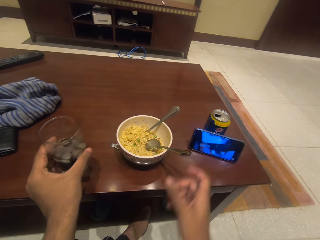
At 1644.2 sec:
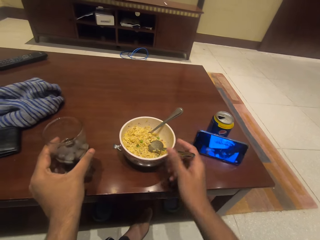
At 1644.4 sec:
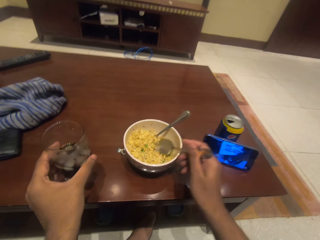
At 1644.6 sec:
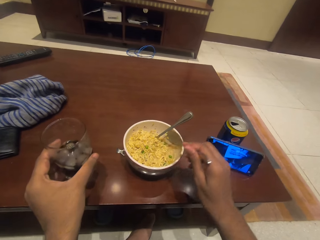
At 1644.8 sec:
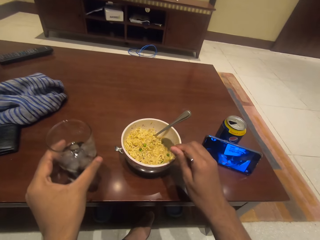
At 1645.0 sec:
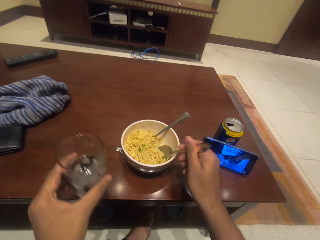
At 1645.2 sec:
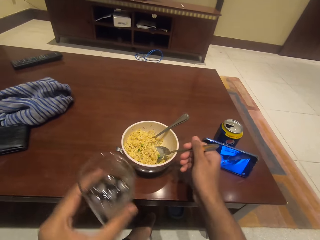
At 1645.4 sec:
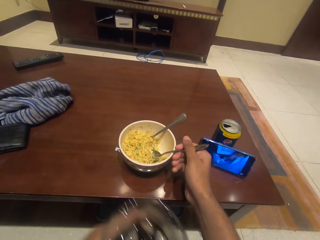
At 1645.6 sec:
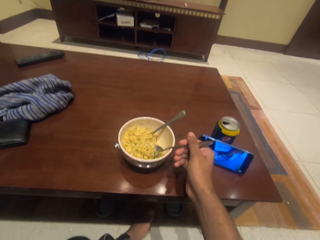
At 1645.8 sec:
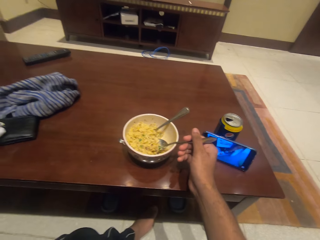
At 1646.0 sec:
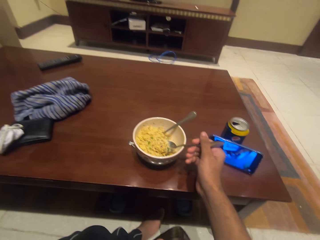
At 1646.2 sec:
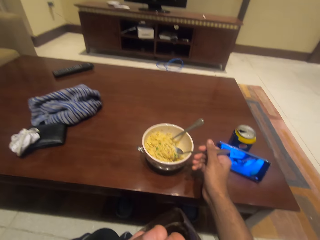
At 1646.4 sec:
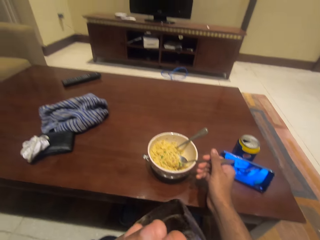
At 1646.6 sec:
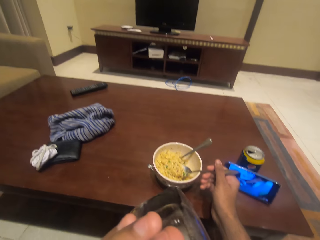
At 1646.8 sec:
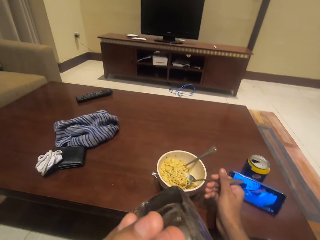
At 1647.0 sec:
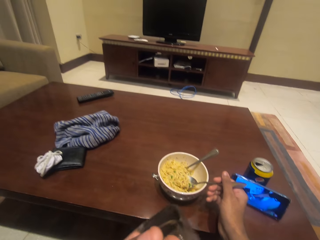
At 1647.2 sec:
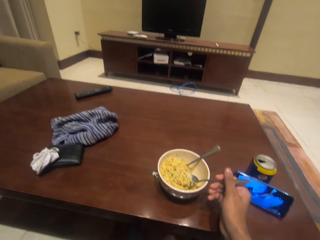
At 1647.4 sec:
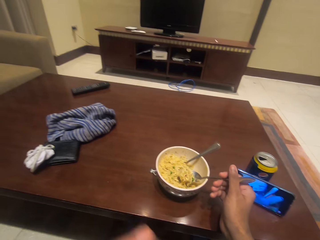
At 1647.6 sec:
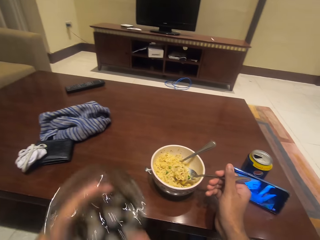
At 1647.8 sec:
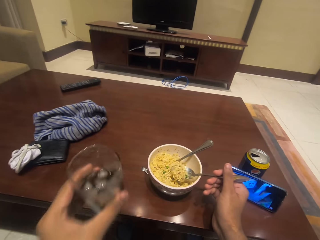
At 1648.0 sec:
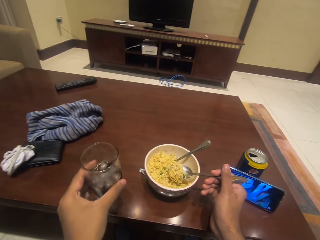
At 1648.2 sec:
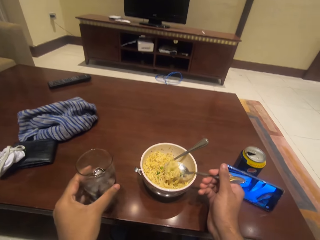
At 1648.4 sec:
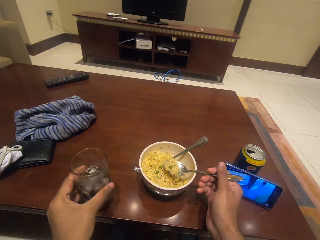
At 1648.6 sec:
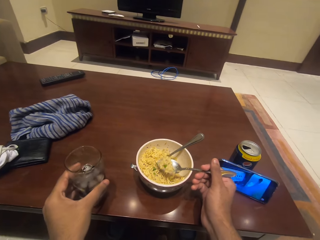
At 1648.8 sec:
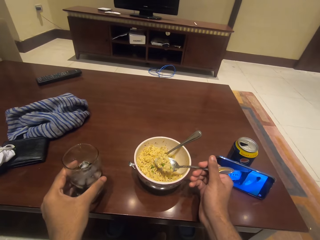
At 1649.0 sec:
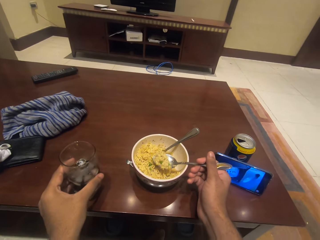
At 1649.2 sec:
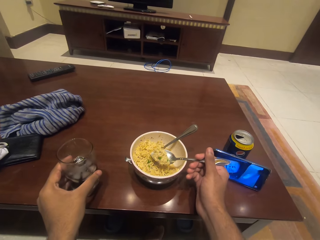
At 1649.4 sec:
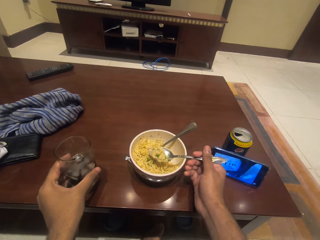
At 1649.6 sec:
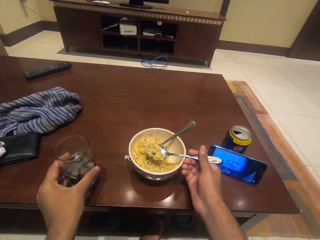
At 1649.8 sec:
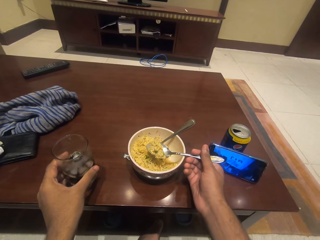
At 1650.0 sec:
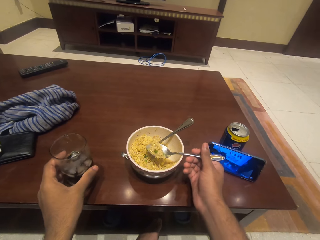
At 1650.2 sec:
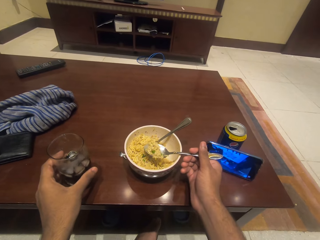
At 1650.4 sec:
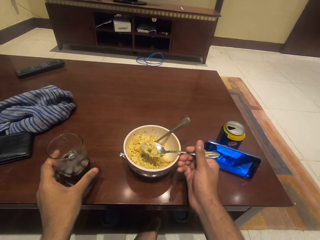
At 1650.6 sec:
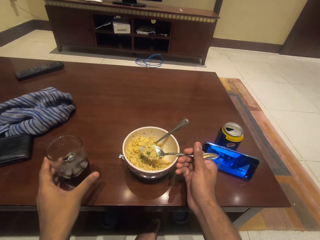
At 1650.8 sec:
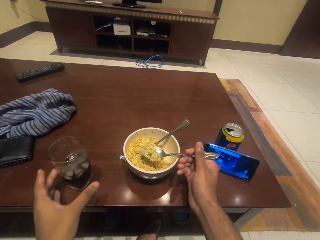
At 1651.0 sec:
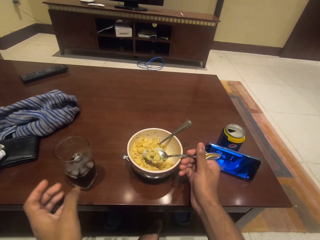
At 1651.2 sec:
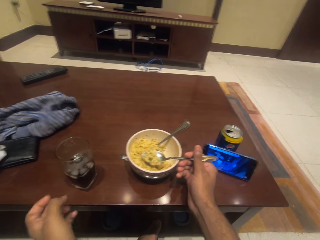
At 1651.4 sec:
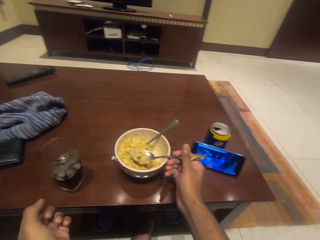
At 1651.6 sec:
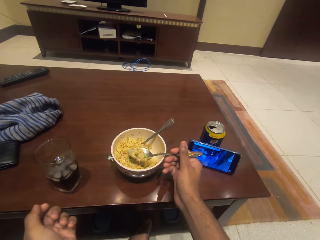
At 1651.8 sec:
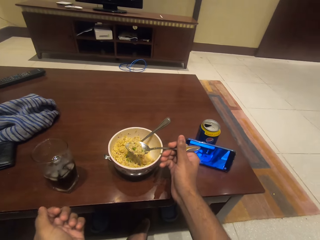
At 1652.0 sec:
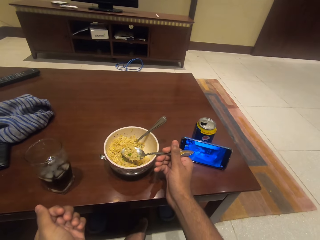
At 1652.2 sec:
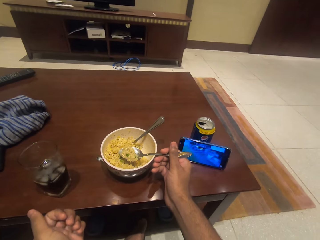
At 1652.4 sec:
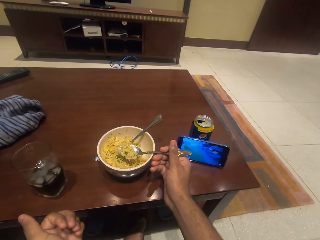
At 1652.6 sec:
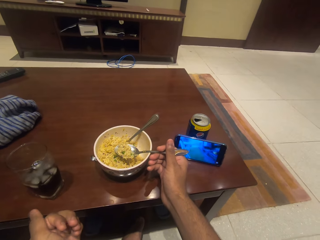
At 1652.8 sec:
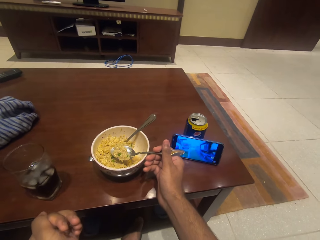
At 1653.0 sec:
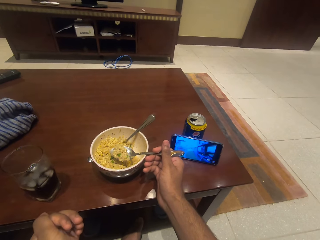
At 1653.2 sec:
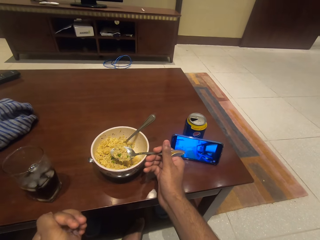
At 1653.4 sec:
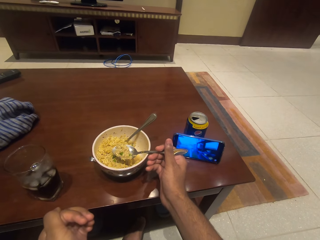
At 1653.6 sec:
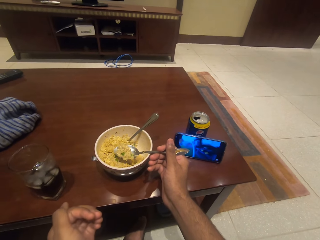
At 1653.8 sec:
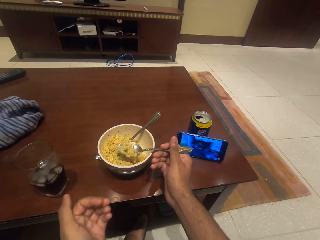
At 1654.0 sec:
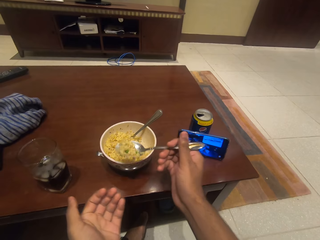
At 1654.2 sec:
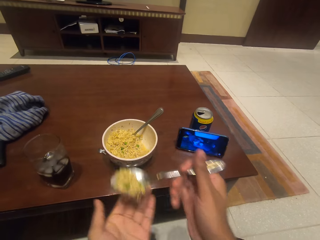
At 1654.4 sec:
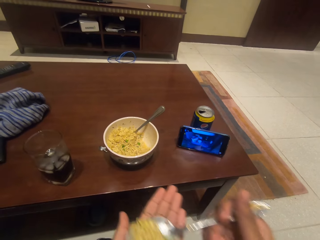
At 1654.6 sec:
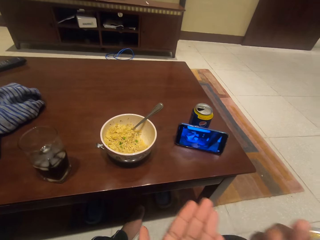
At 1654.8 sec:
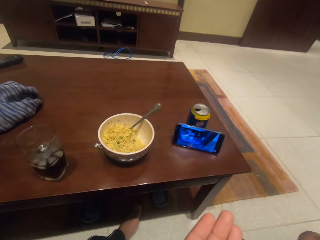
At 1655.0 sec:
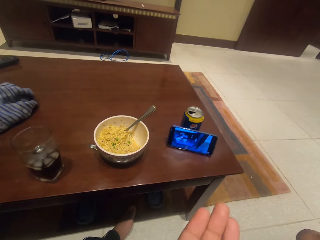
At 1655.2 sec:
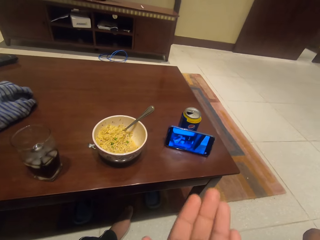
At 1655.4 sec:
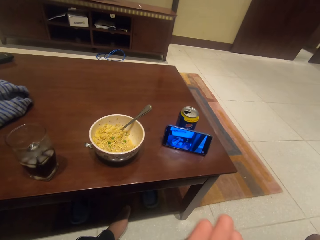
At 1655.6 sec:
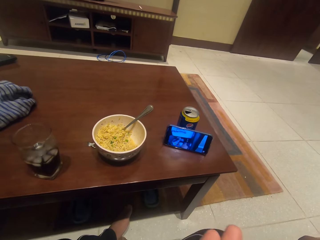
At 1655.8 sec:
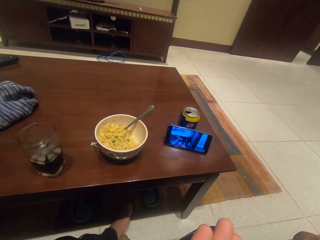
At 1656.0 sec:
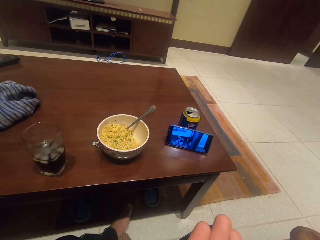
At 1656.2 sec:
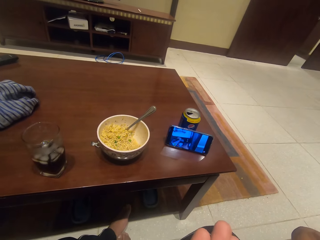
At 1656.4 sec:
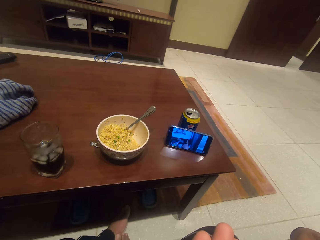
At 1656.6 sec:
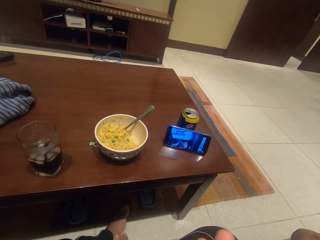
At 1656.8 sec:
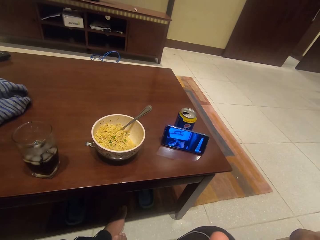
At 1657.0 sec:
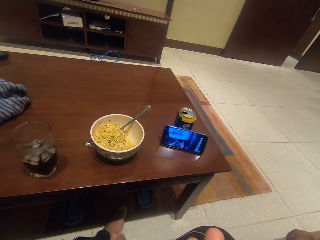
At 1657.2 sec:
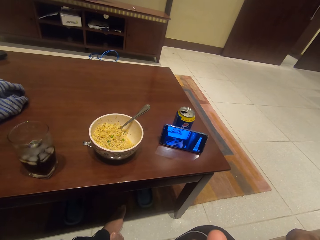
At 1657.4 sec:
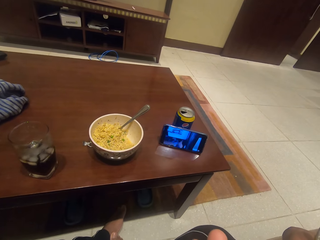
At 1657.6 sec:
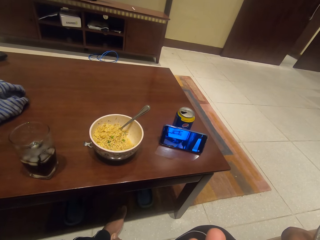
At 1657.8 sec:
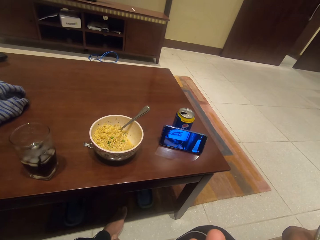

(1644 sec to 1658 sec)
The camera wearer scoops the food with the spoon. They put the glass on the table. They eat noodles in the bowl. They eat the noodles.

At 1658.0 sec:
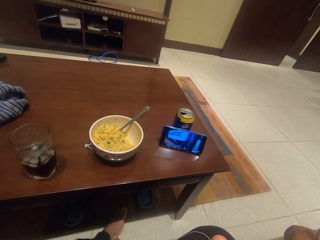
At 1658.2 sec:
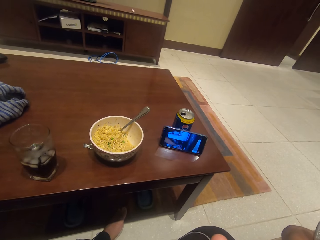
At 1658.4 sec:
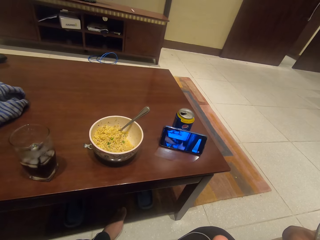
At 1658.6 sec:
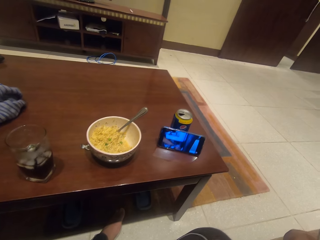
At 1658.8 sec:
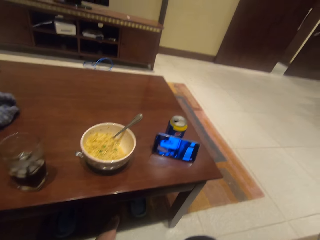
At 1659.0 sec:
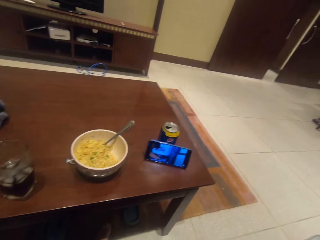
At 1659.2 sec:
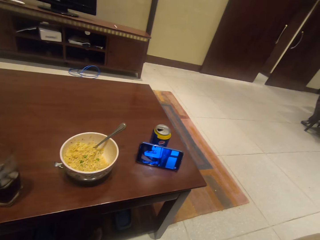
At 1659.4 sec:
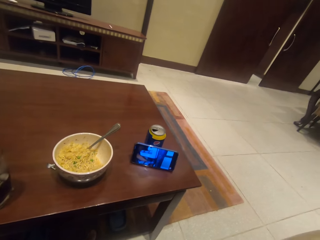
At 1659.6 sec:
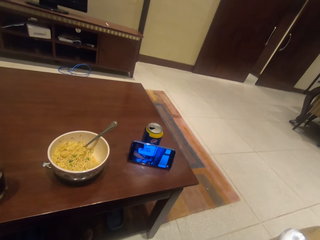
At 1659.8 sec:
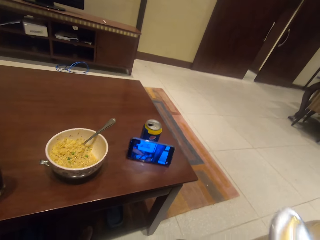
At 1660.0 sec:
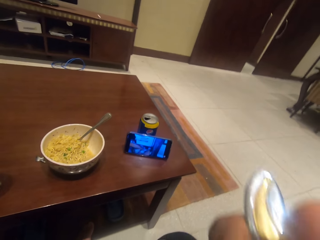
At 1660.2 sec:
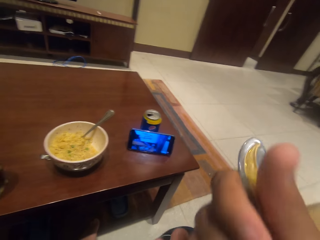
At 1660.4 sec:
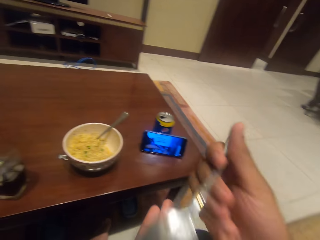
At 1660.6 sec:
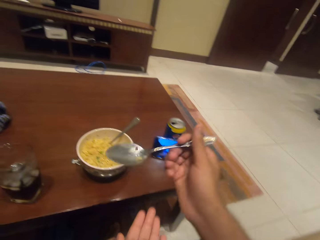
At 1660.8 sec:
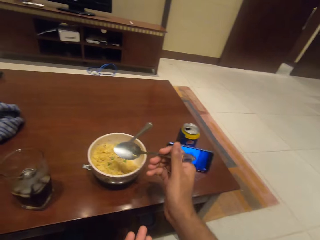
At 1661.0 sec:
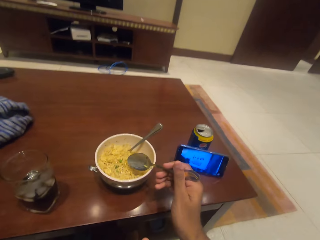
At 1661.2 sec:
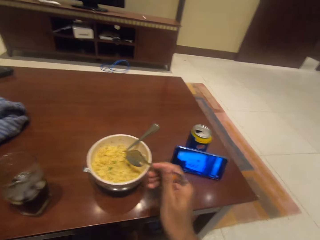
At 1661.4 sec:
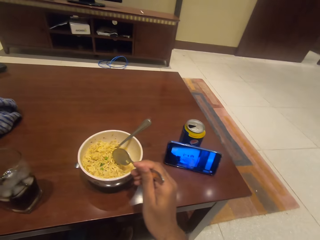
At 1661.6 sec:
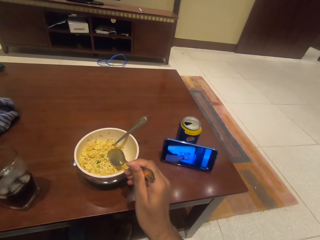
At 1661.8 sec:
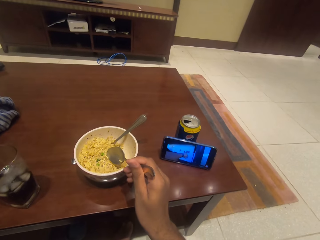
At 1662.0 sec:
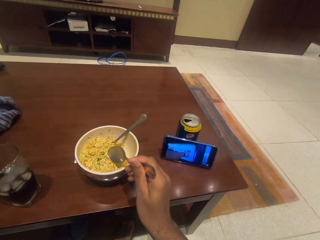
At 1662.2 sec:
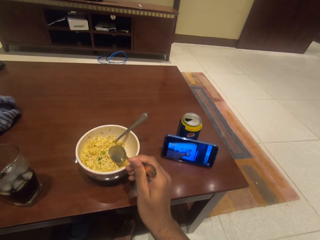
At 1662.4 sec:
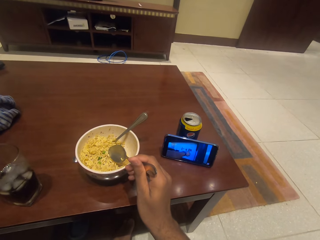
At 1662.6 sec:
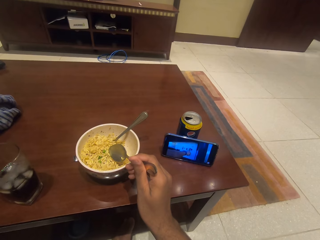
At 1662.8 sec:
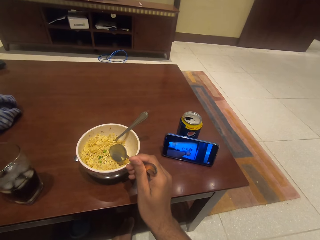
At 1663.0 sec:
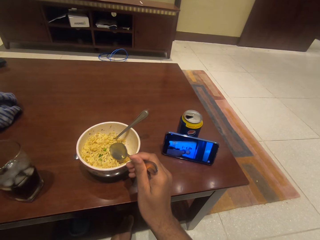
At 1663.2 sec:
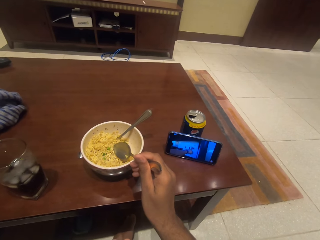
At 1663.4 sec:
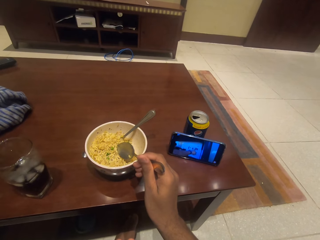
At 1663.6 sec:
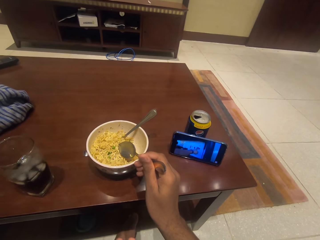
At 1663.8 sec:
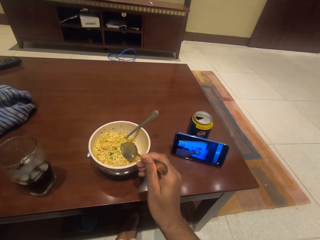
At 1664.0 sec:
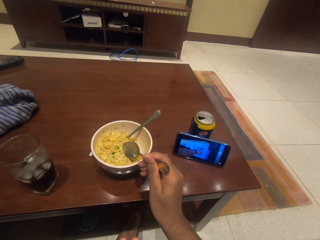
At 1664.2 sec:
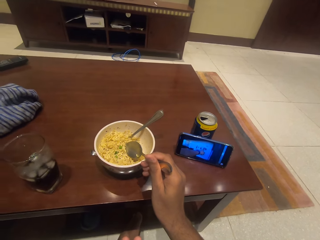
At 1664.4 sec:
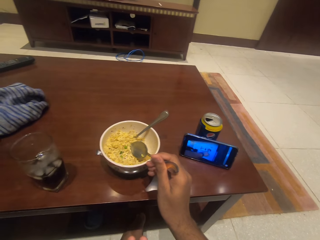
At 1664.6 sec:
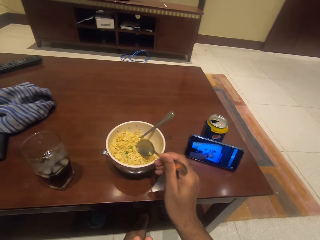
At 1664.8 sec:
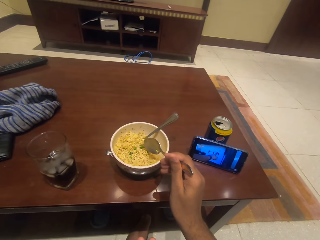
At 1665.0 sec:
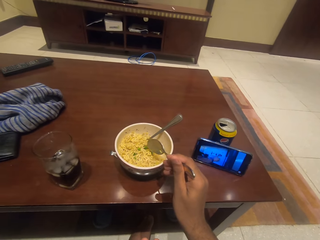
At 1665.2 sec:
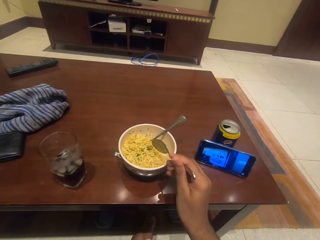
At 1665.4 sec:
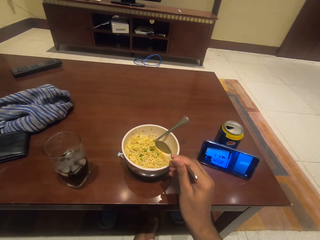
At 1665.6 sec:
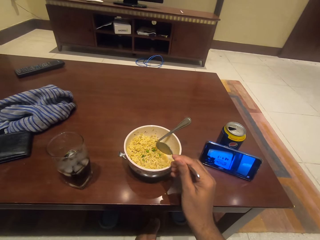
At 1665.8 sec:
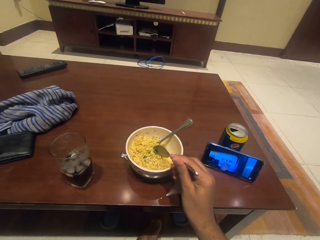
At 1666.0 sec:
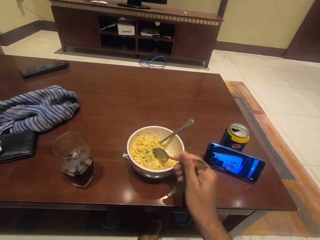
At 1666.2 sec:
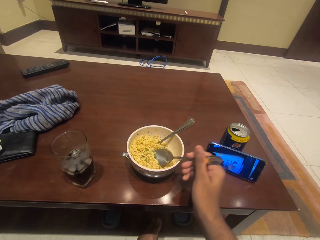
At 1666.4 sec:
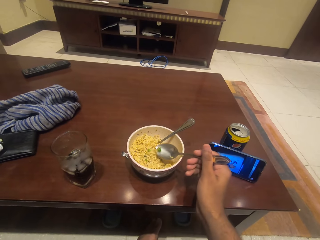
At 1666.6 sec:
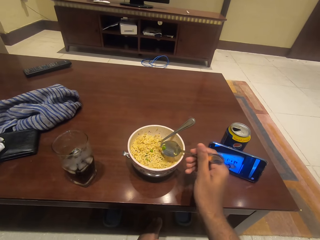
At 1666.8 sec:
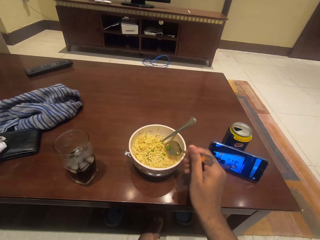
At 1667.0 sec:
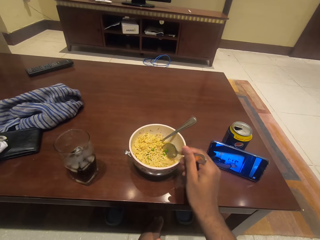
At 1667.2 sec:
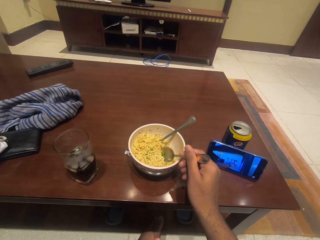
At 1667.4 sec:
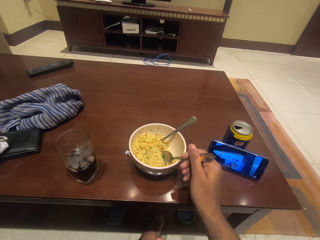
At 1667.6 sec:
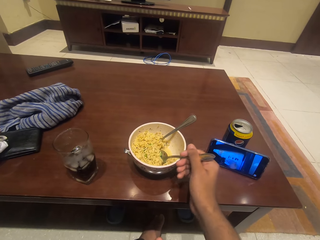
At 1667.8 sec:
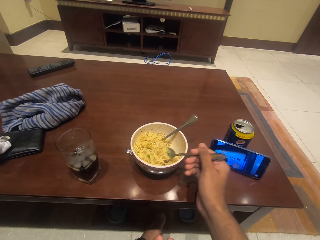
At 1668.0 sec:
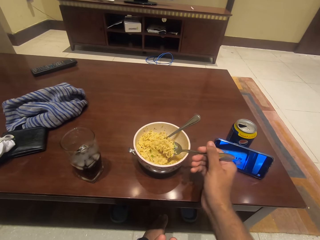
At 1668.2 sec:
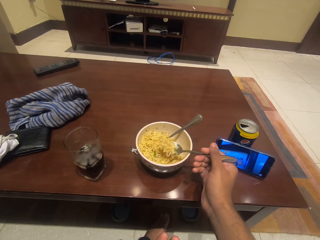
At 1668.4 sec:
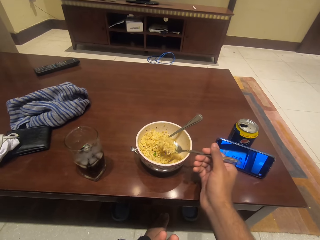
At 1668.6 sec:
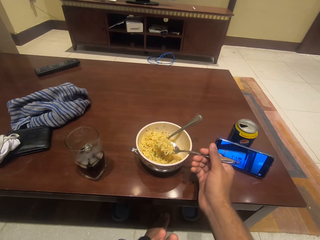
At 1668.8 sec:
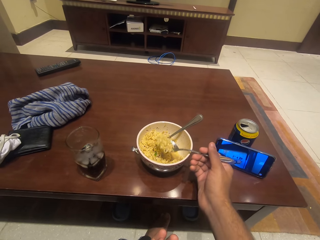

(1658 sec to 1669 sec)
The camera wearer watches a movie on the phone. They scoop the food with the spoon.
